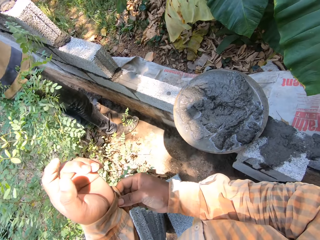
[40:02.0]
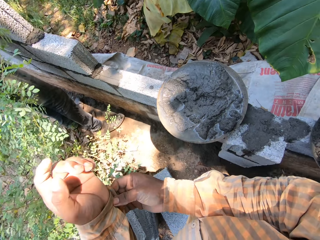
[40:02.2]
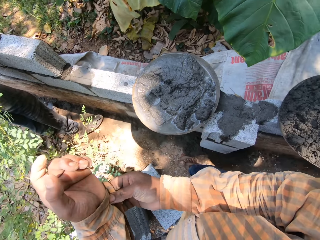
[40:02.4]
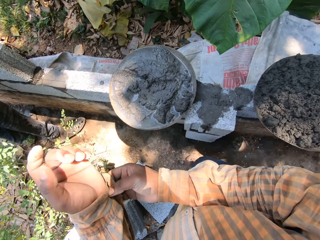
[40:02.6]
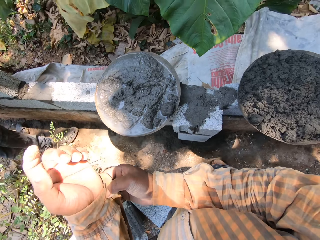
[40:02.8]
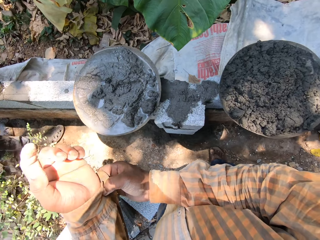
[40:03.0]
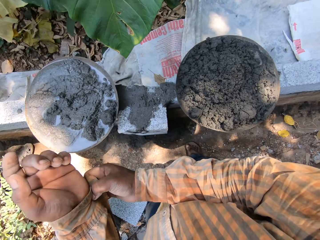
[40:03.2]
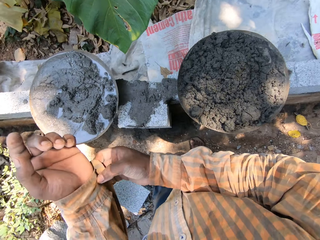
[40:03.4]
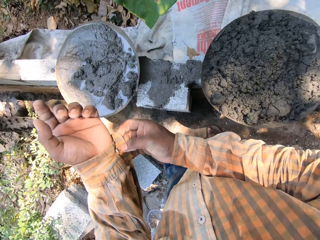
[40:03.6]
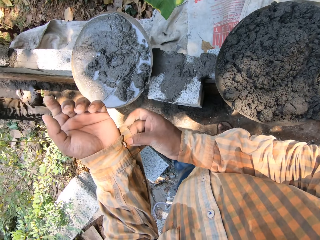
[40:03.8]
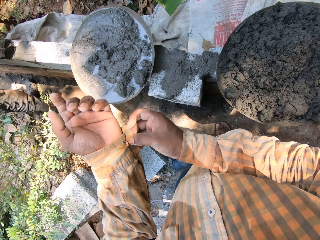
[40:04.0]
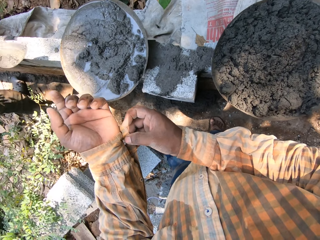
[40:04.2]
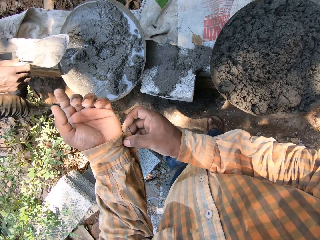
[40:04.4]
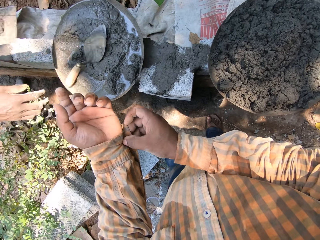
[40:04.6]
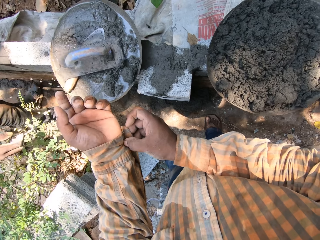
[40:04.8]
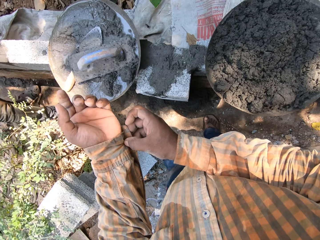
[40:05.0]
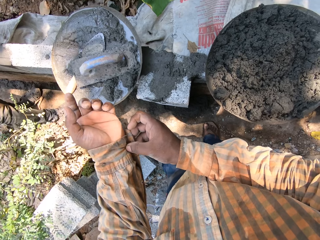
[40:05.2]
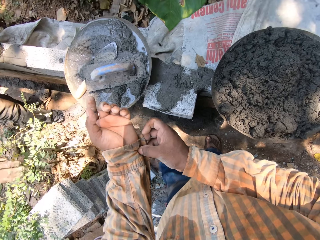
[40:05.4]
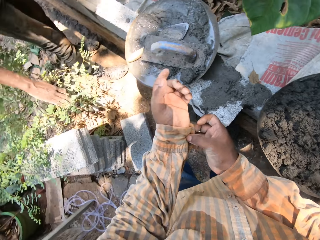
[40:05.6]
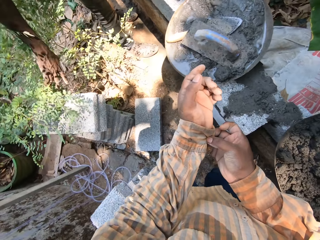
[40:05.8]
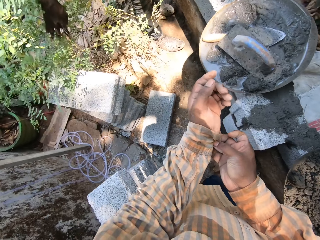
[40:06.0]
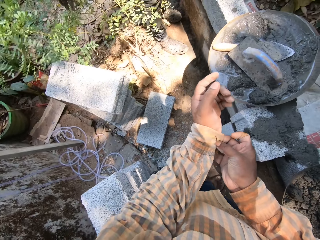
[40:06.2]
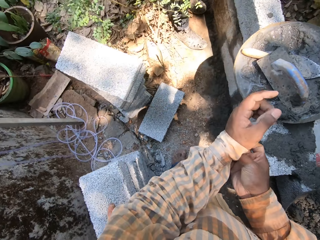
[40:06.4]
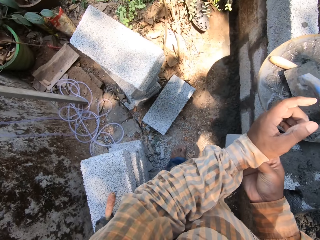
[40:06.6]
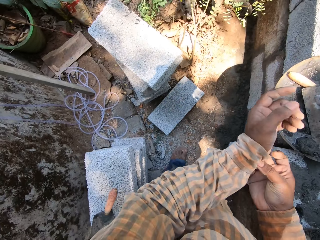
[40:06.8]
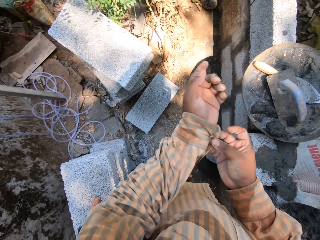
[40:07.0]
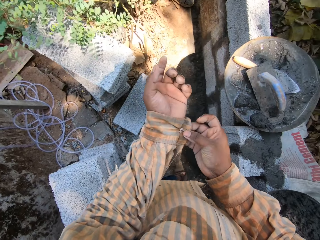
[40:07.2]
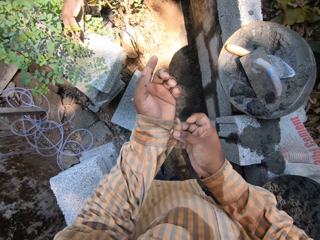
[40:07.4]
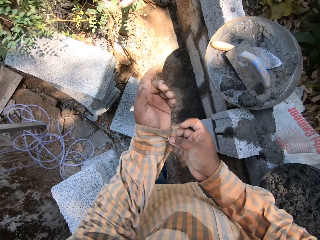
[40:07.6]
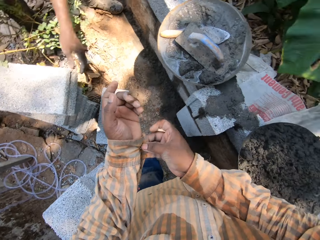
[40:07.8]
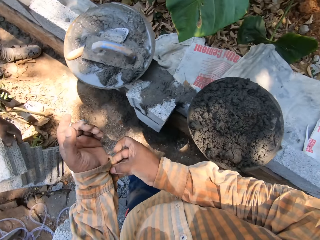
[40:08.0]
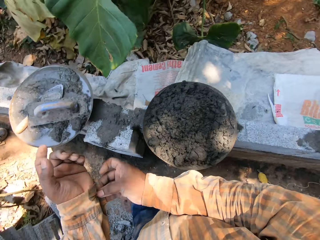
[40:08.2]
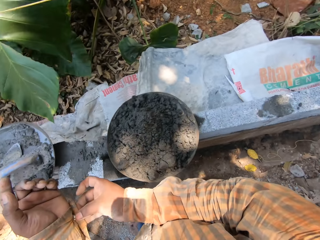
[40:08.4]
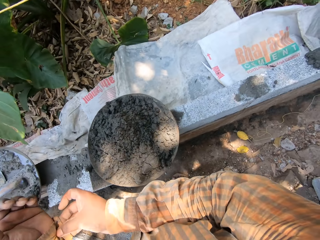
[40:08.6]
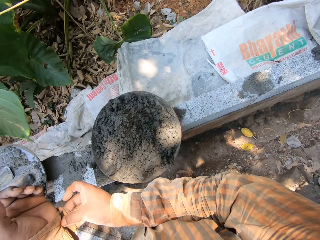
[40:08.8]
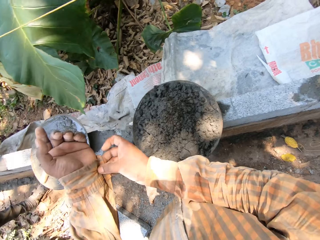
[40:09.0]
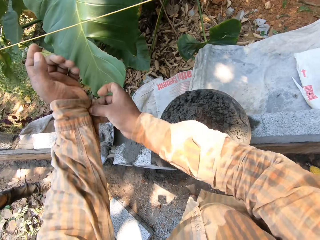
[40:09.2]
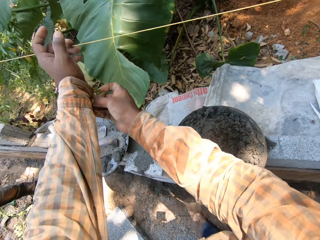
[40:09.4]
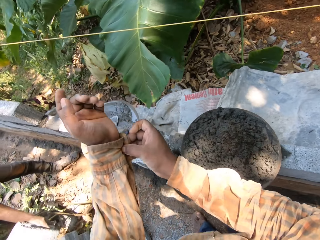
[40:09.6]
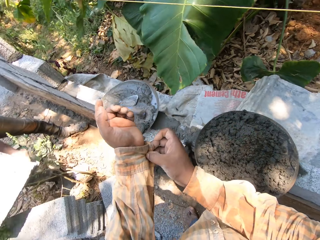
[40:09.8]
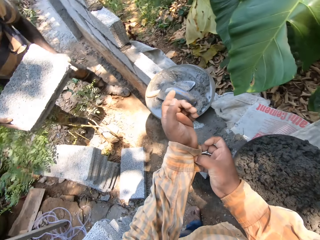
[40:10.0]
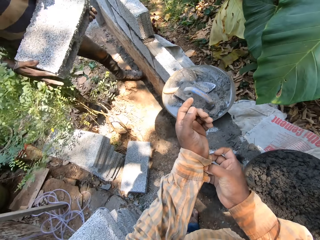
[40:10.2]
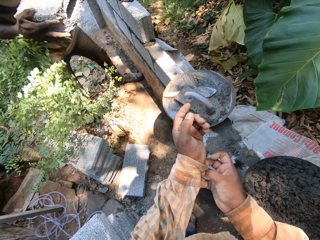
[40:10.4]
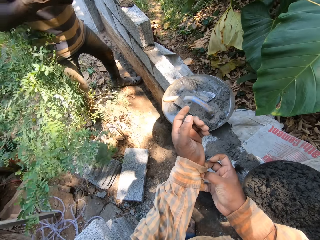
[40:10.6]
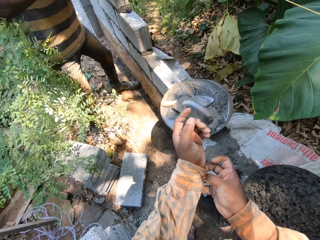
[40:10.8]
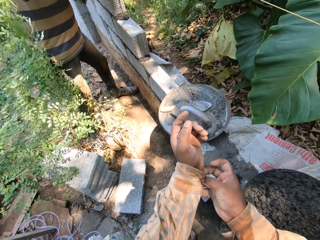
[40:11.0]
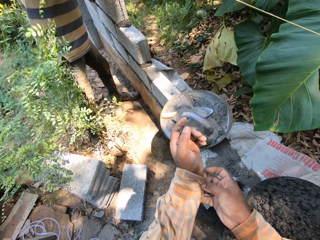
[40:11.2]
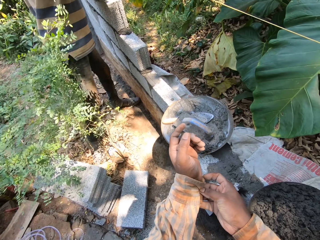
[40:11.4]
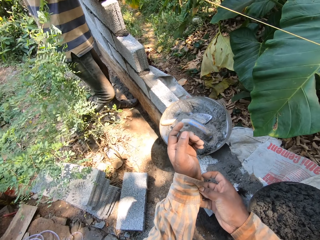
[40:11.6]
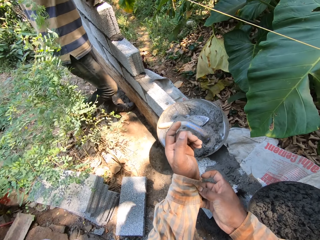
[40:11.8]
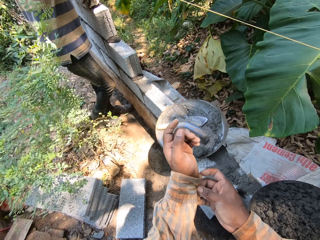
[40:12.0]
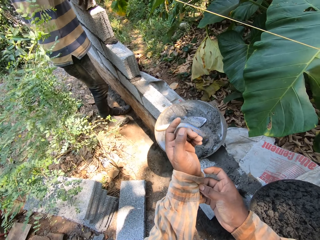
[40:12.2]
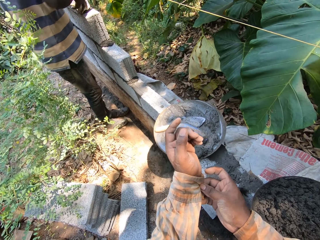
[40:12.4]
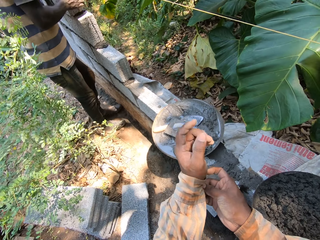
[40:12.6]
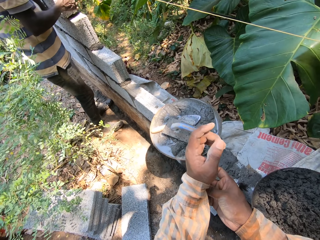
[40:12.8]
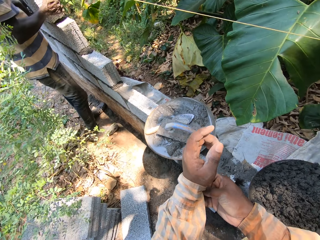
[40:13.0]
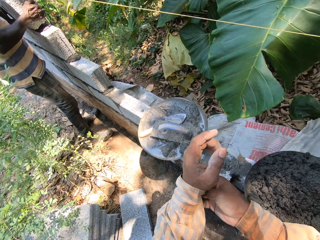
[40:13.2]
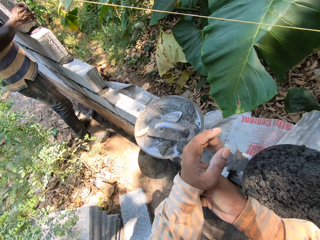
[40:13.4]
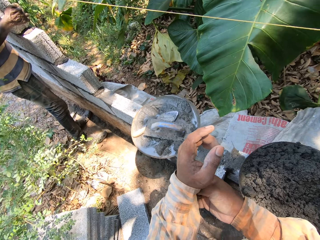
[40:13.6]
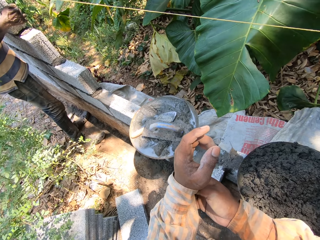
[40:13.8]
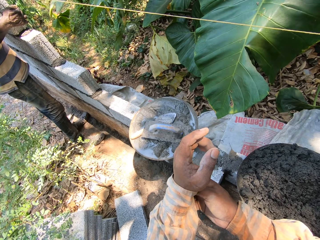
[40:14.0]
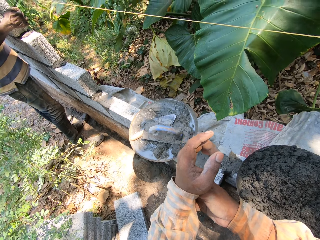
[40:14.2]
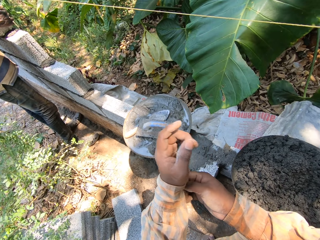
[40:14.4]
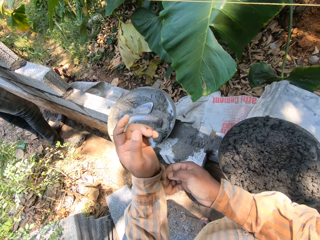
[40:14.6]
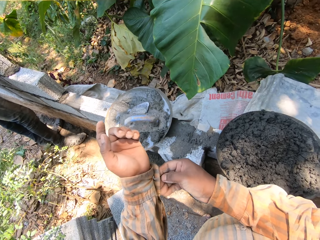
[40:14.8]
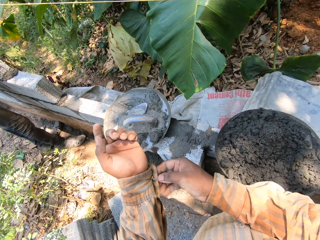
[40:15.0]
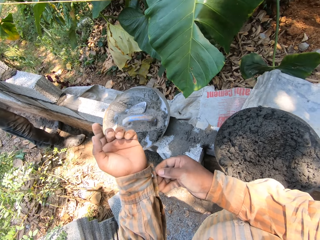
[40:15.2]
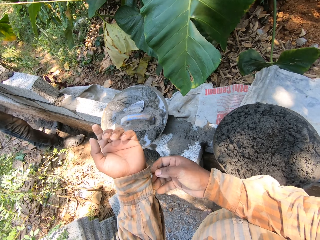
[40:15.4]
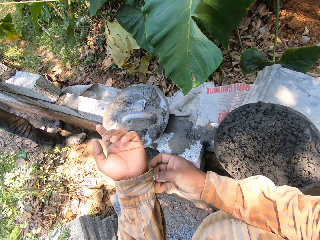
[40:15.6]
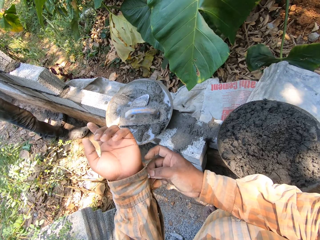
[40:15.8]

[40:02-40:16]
The camera wearer moves the legs. A man drops the trowel and float into the pan with his hands. He moves a plant with his right hand. He picks a cement block from the stack of cement blocks with both hands. He places the cement block on the wall with both hands.

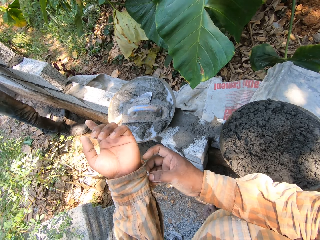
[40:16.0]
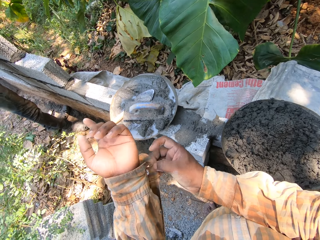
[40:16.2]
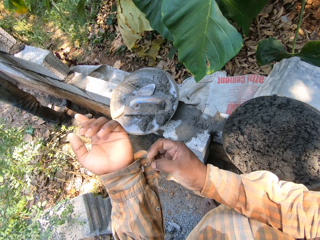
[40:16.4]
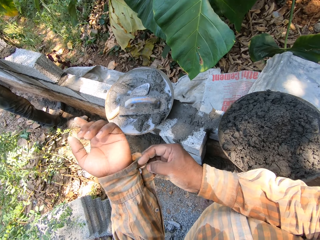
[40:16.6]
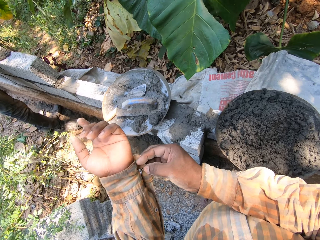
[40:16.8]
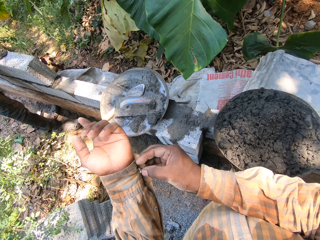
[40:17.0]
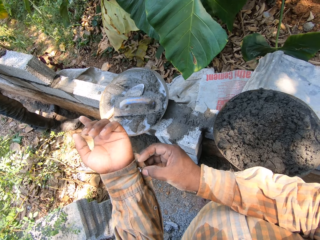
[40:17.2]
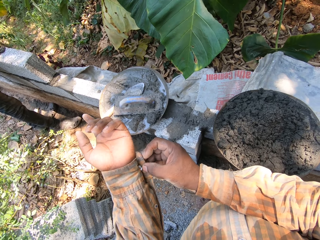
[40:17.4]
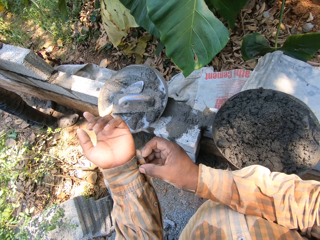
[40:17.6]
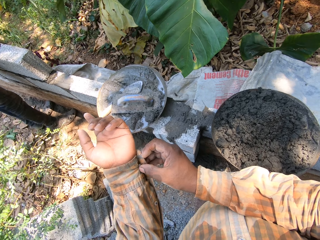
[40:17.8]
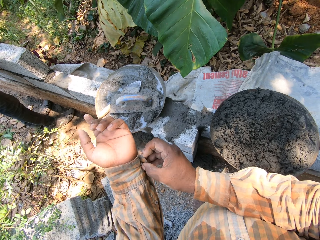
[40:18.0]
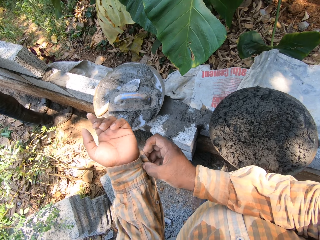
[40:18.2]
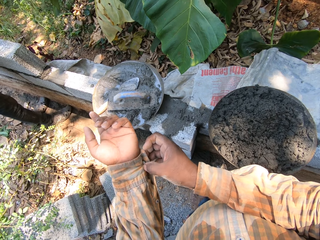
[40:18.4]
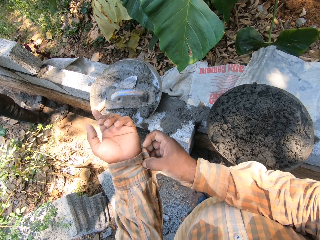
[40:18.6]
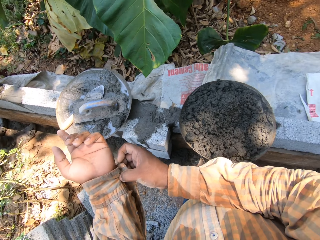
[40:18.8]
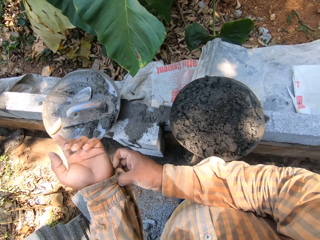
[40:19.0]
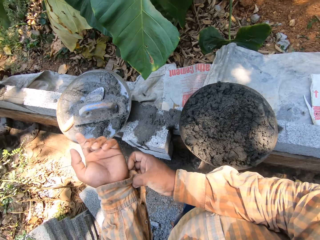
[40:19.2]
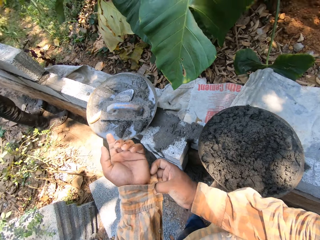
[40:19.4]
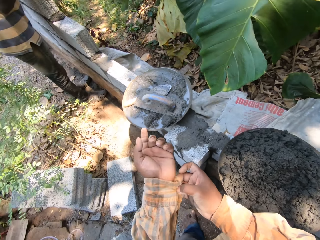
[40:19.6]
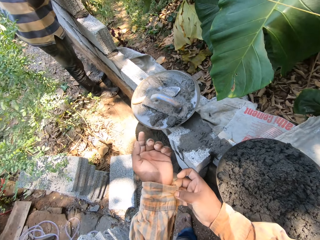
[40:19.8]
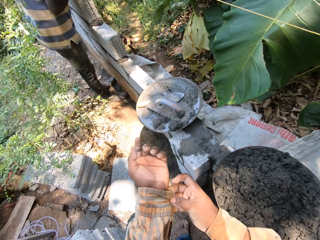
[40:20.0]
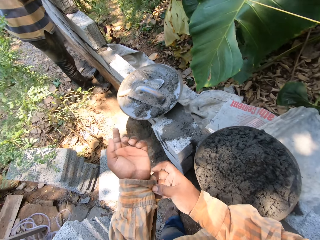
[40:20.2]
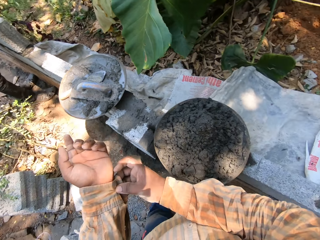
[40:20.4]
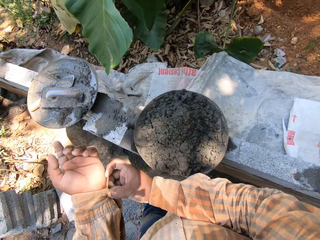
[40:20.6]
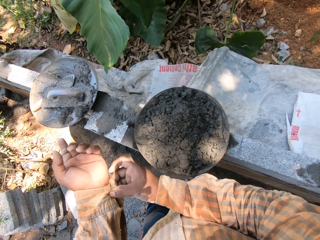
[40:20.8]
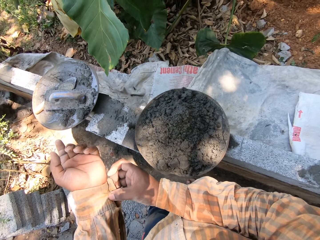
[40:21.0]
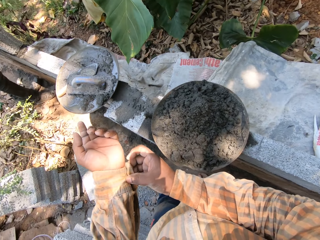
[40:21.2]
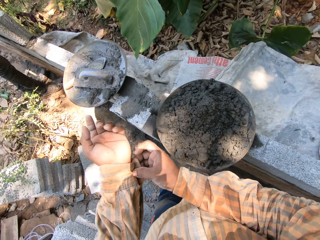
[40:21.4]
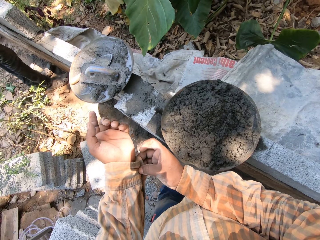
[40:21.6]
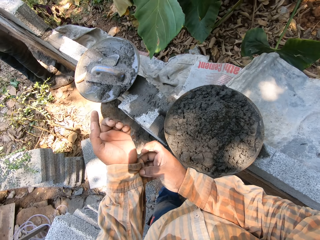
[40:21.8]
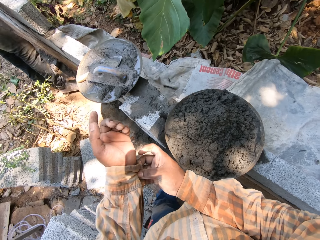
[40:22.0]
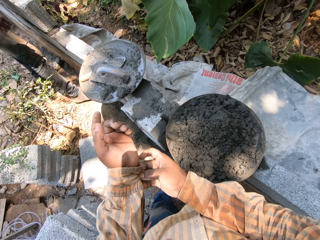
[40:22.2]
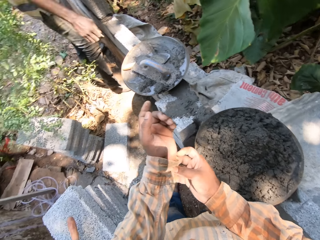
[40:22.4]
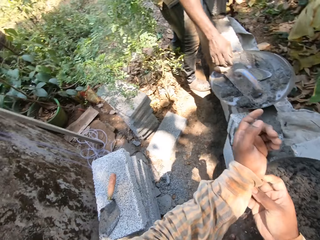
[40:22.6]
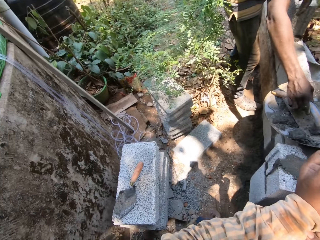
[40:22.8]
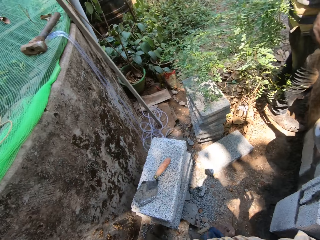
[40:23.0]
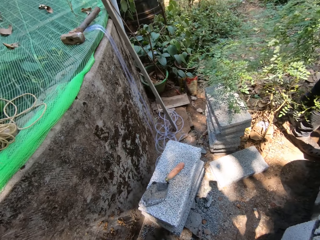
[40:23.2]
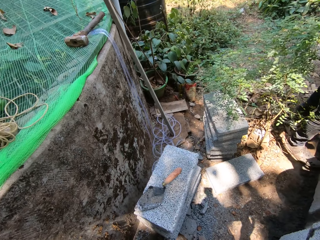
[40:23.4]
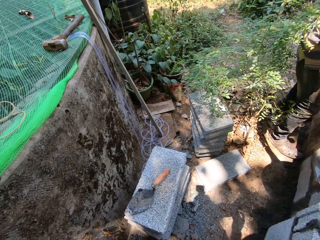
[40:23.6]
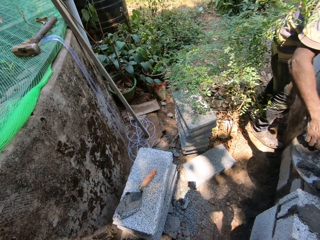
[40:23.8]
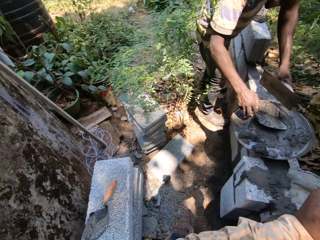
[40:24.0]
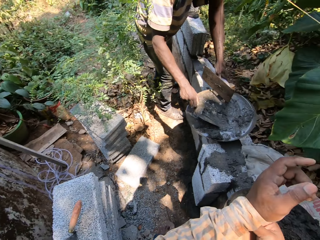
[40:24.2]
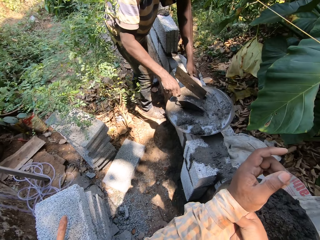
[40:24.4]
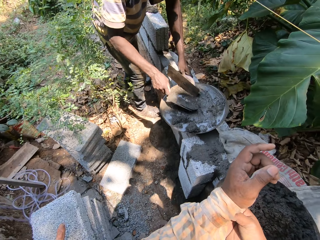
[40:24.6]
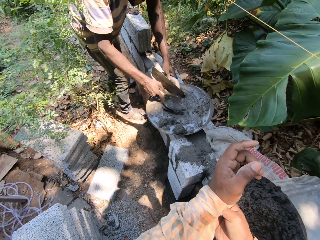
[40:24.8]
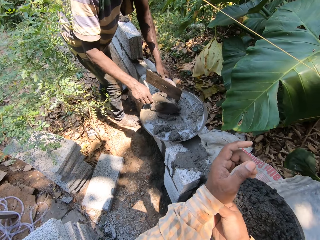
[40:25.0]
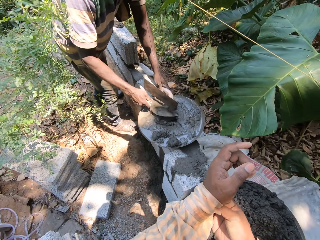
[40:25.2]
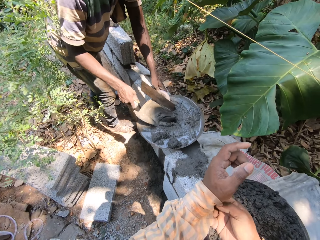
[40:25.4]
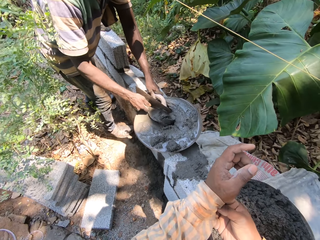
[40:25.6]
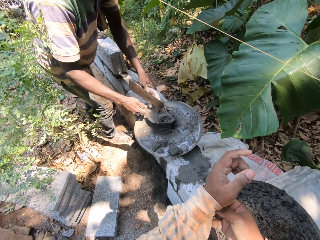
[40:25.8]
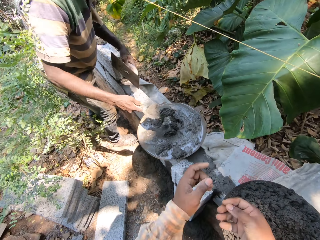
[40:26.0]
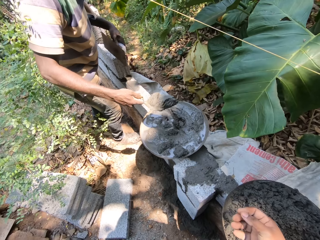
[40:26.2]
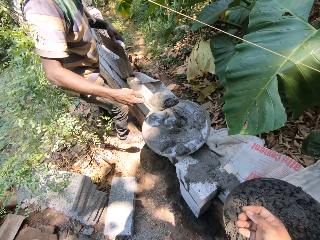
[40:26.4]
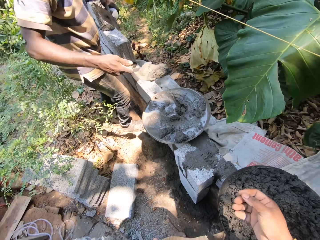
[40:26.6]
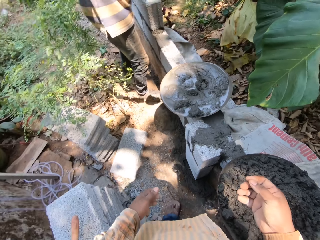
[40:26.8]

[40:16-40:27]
A man picks the float from the pan with his right hand. He picks the trowel from the pan with his right hand. He mixes cement in the pan with the trowel in his right hand. He packs cement from the pan with the trowel in his right hand.
